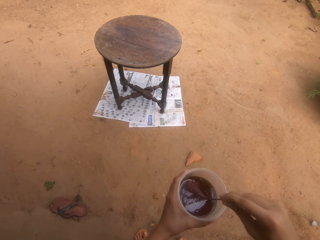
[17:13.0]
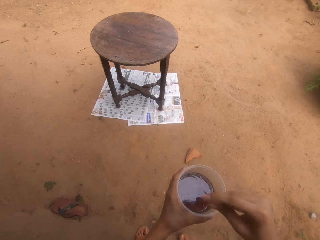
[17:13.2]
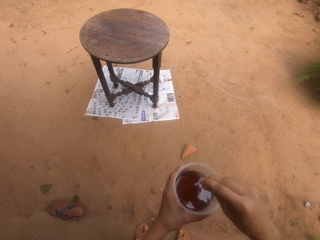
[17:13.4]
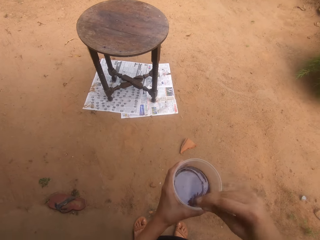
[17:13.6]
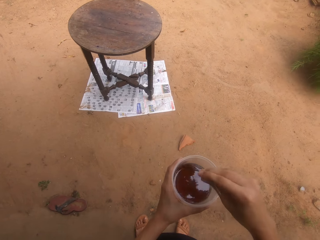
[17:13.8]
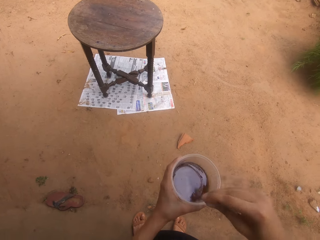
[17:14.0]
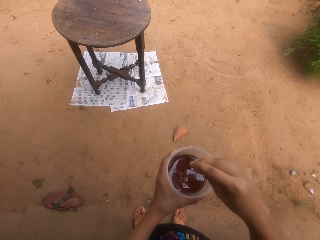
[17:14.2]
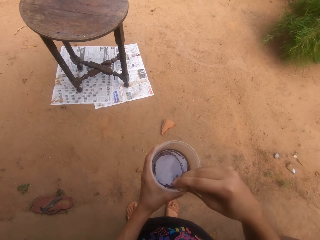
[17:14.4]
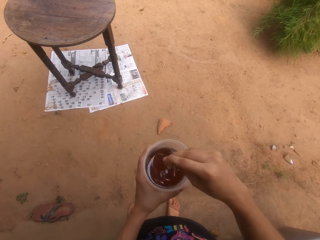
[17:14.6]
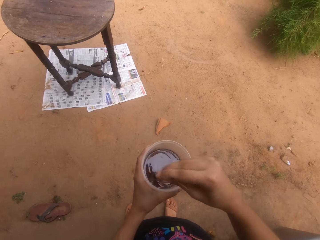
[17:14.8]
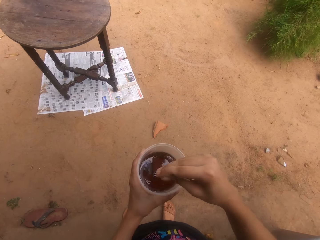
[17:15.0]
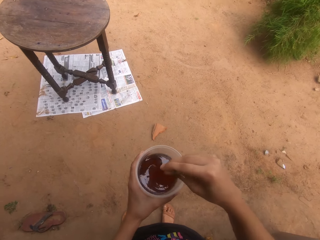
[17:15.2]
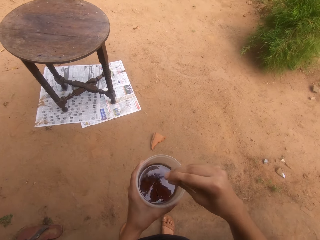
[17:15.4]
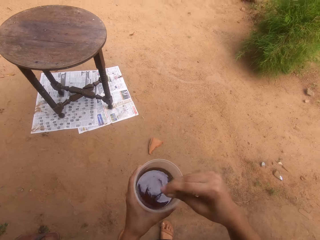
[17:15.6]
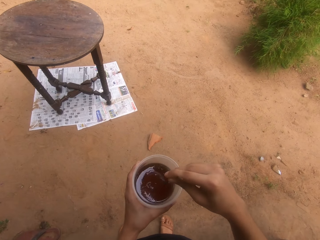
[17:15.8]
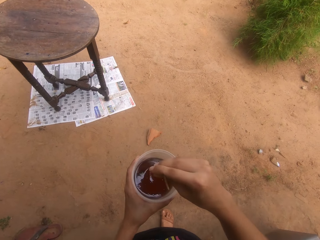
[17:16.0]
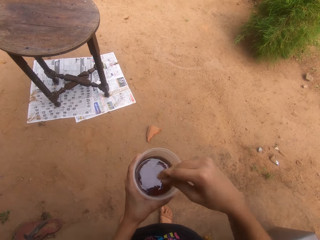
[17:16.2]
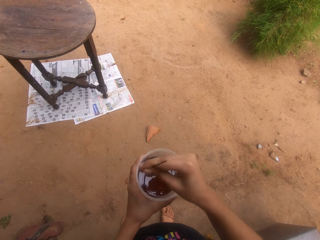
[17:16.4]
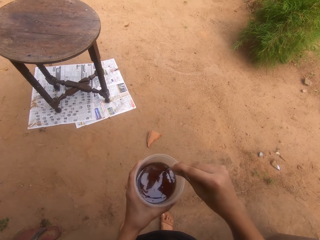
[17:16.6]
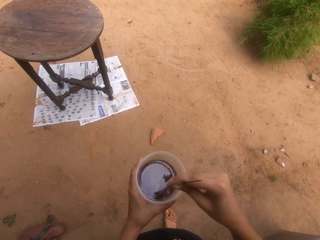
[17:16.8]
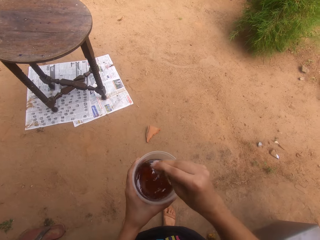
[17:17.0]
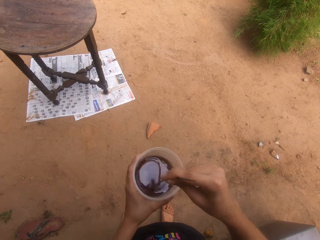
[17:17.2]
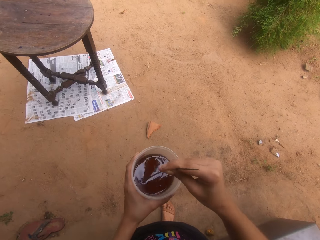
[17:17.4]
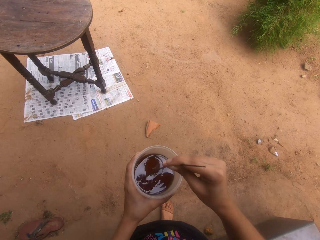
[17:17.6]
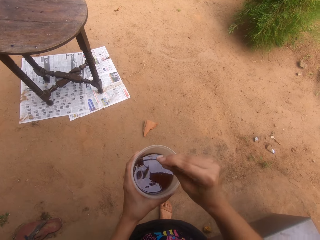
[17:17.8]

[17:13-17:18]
The camera wearer interacts with a person.
